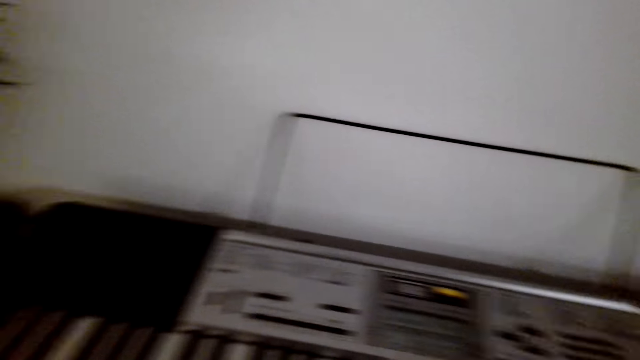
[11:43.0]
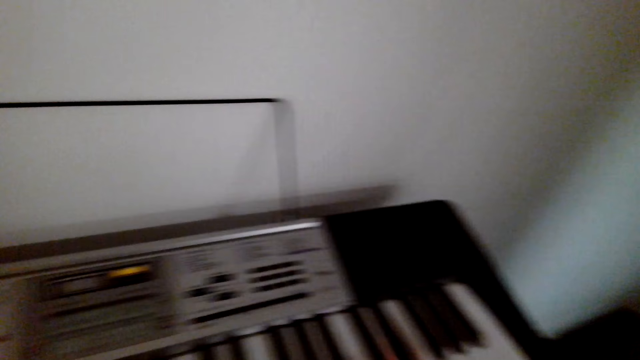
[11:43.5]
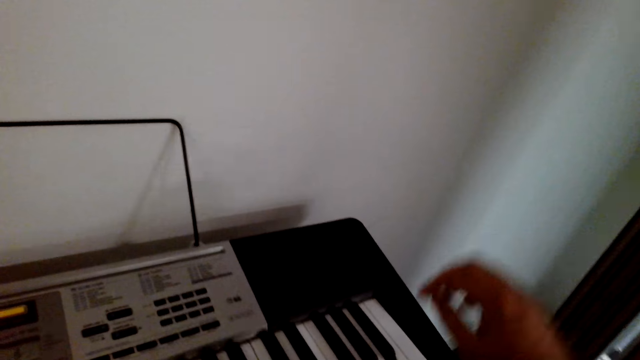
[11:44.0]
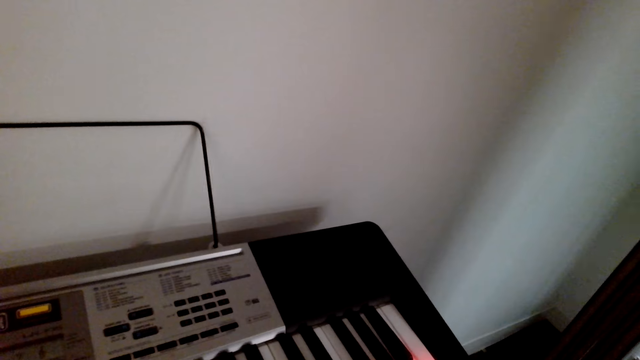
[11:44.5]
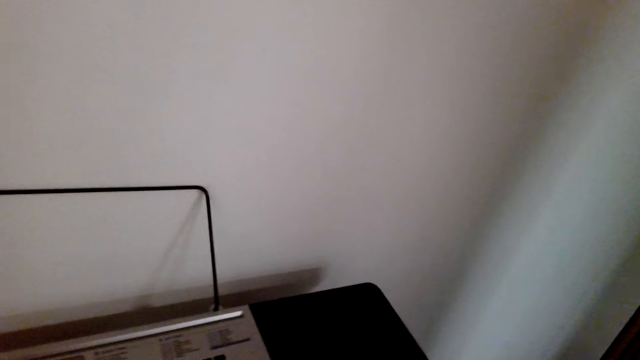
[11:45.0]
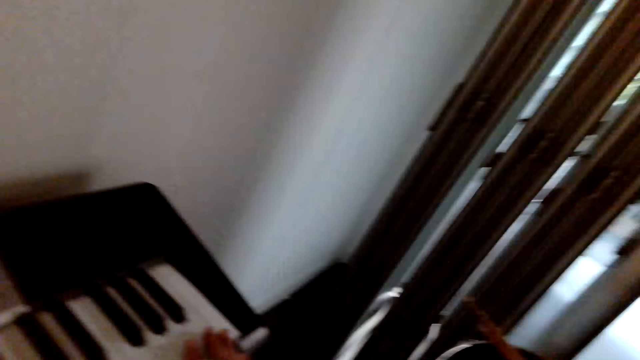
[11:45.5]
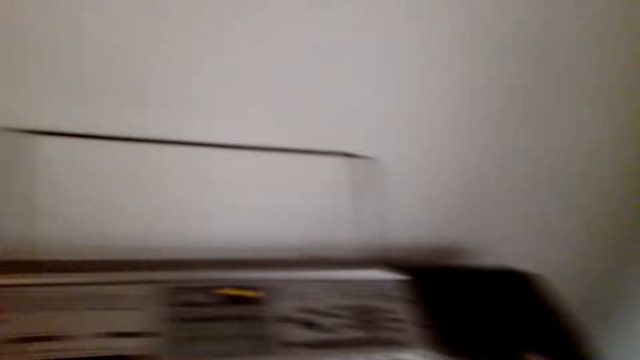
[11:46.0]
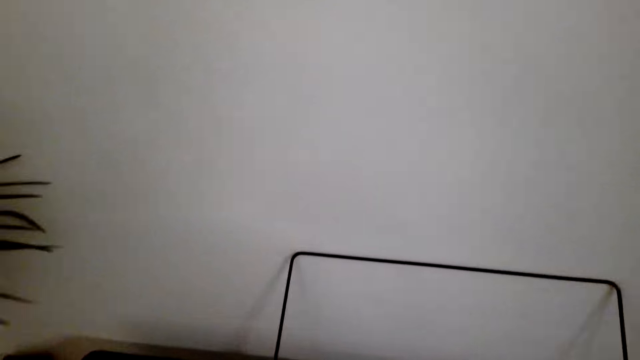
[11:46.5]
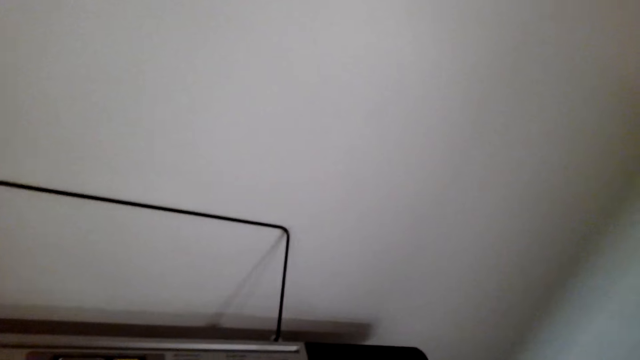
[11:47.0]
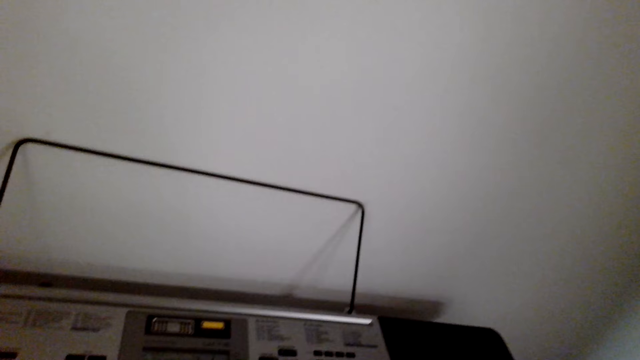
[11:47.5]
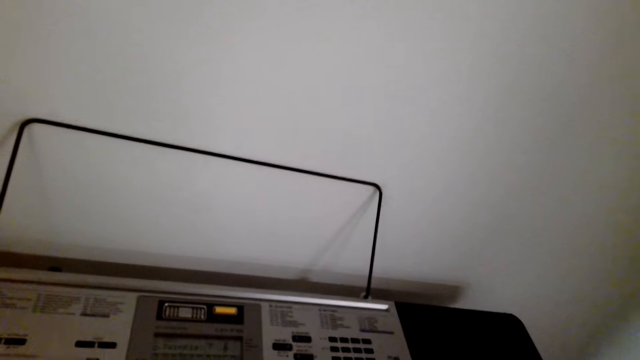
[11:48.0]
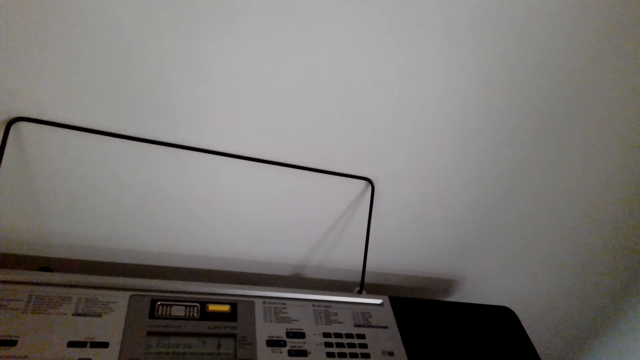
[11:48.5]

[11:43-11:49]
The camera wearer plays a piano.

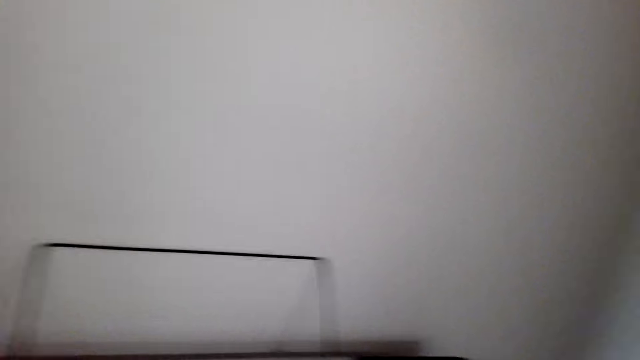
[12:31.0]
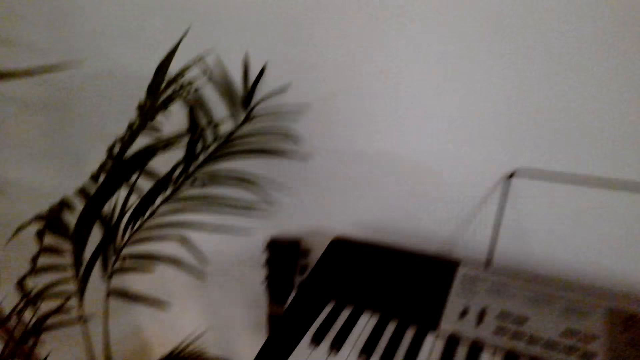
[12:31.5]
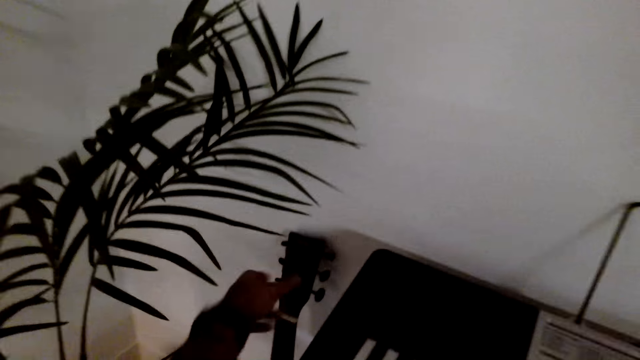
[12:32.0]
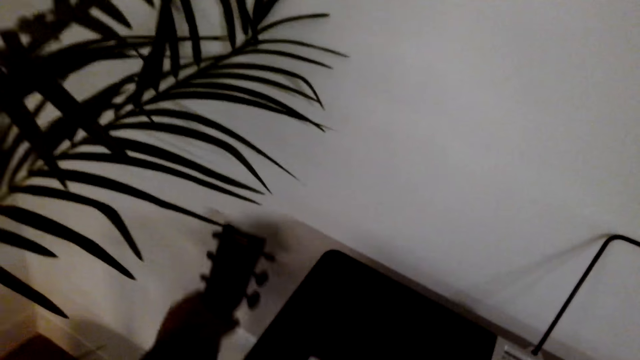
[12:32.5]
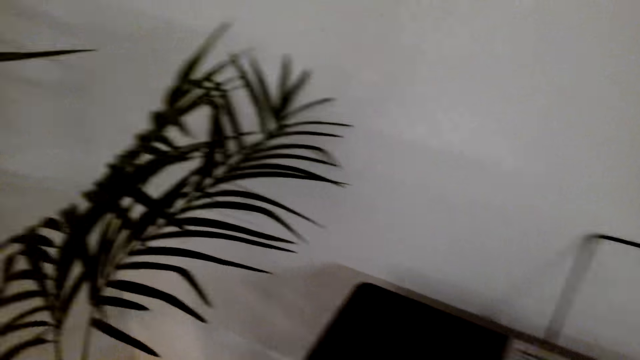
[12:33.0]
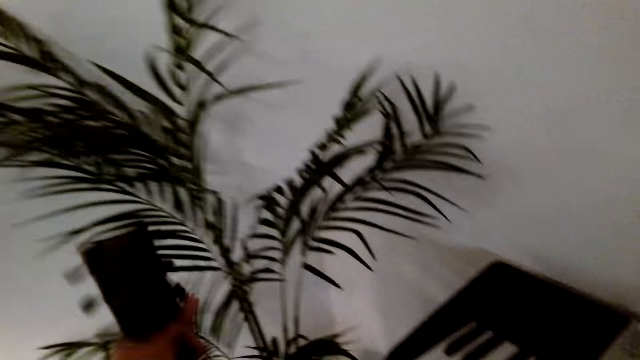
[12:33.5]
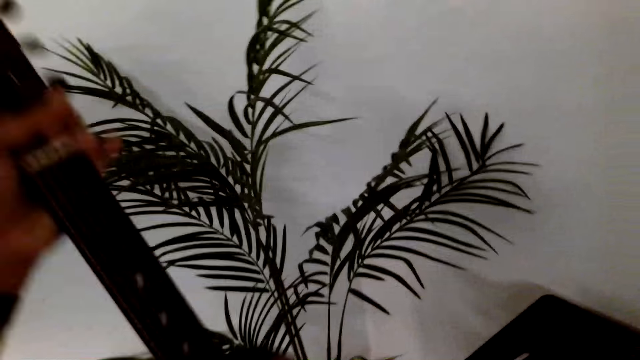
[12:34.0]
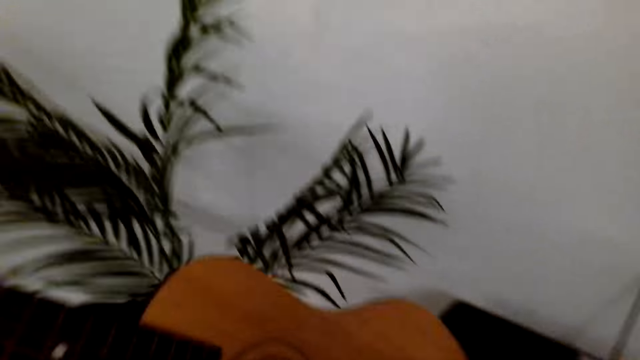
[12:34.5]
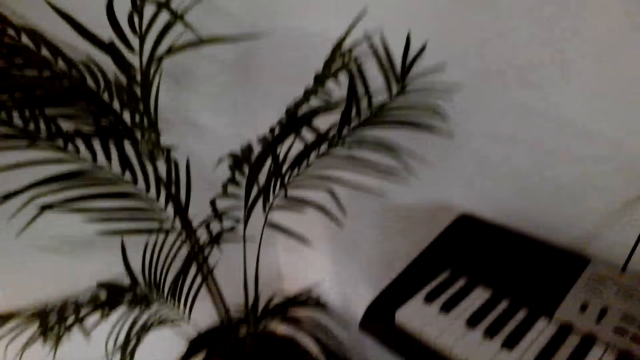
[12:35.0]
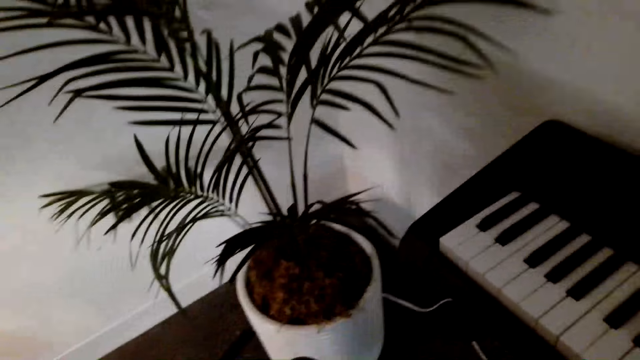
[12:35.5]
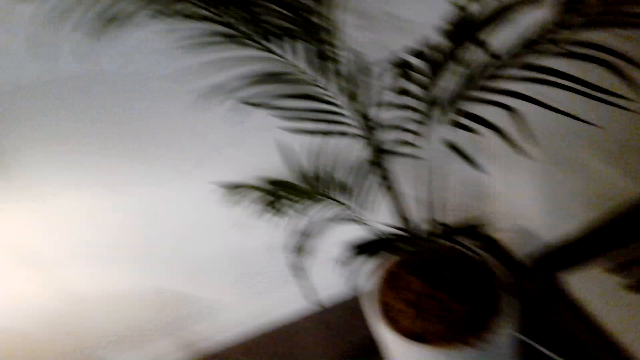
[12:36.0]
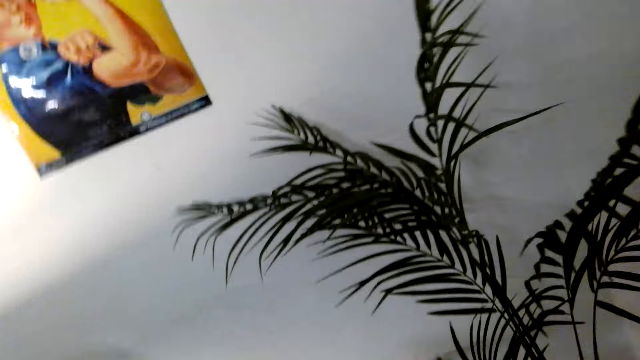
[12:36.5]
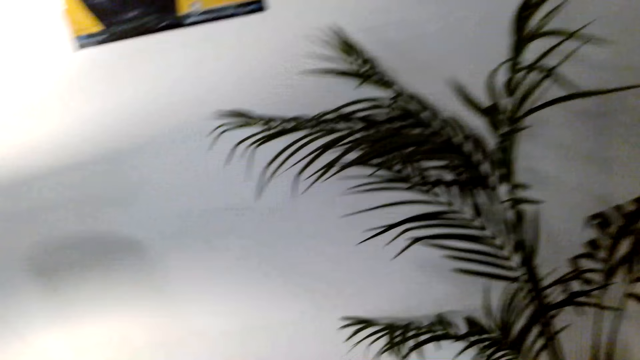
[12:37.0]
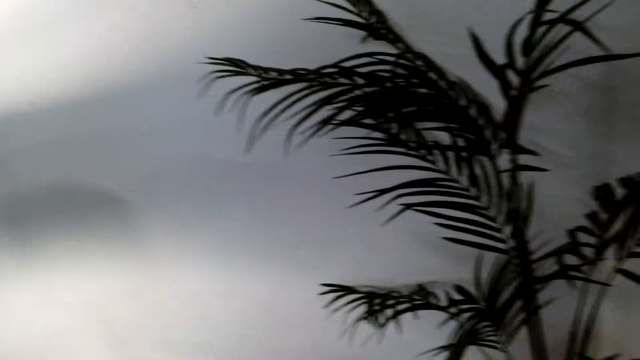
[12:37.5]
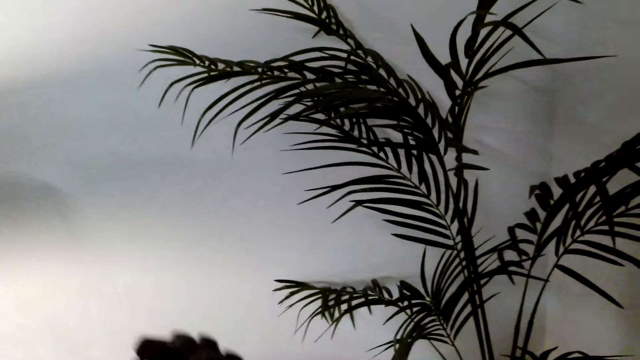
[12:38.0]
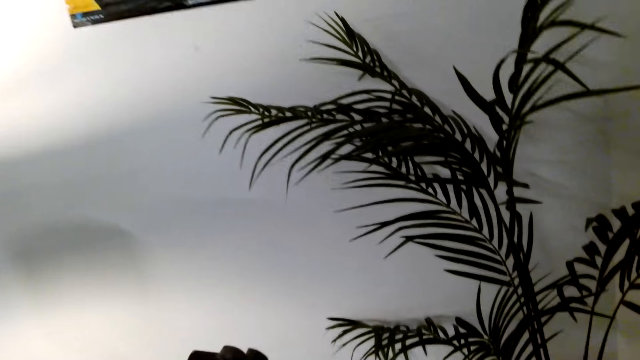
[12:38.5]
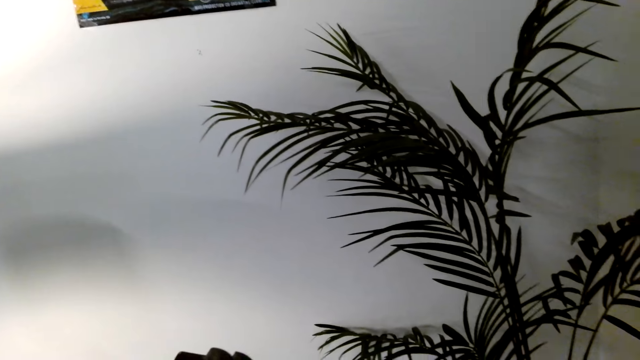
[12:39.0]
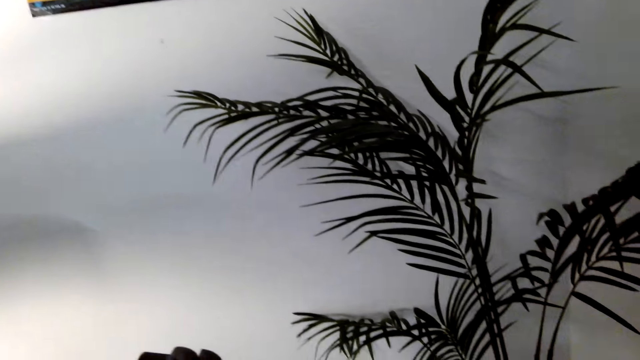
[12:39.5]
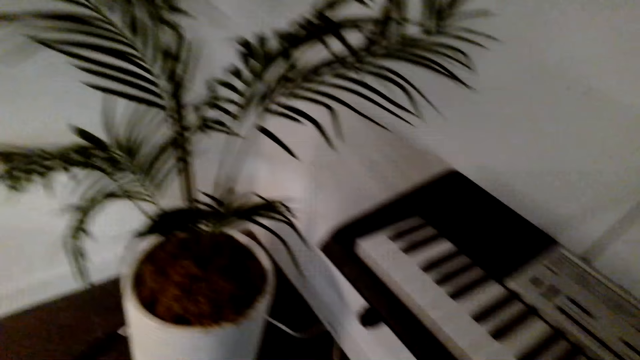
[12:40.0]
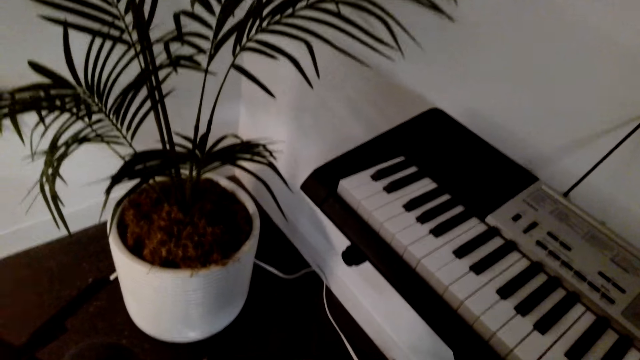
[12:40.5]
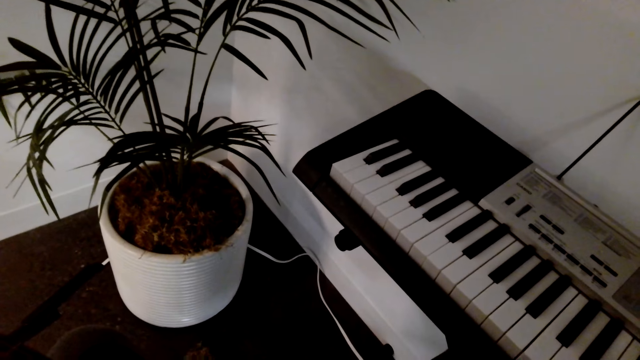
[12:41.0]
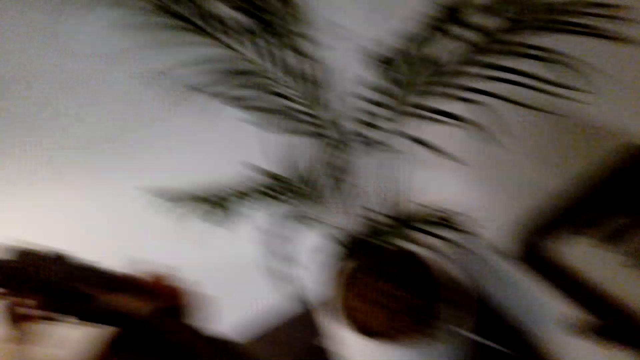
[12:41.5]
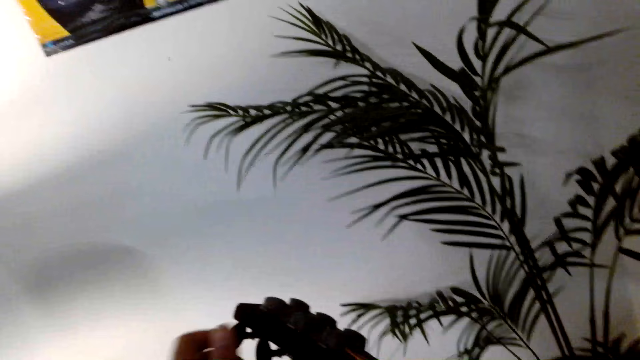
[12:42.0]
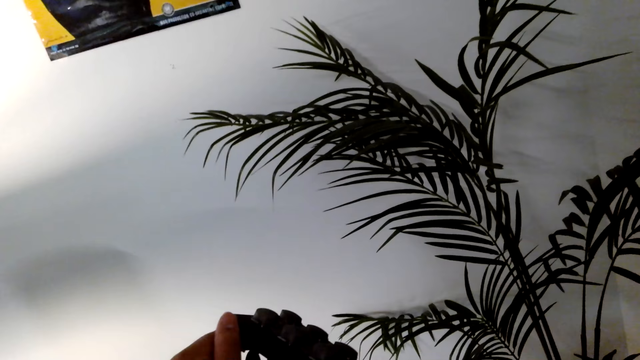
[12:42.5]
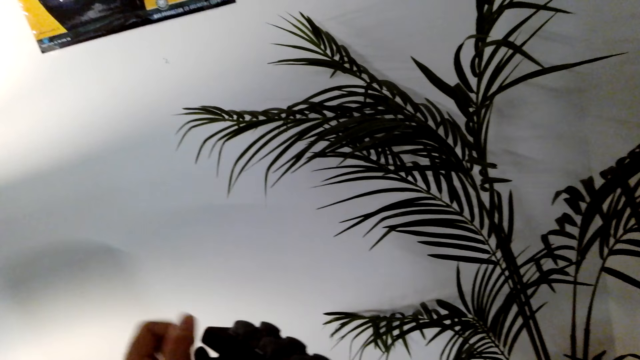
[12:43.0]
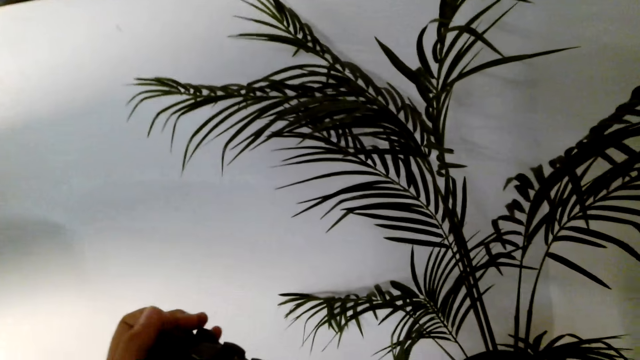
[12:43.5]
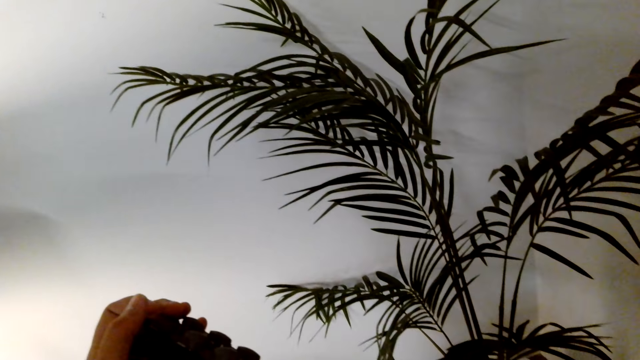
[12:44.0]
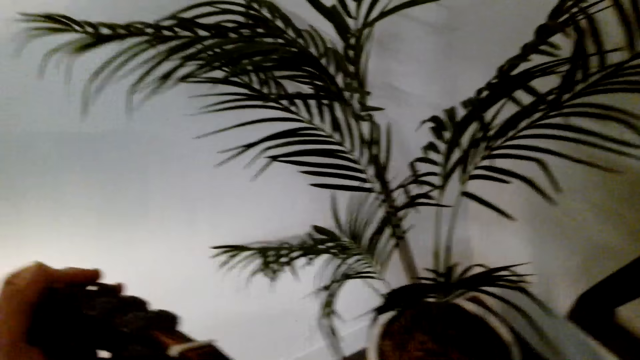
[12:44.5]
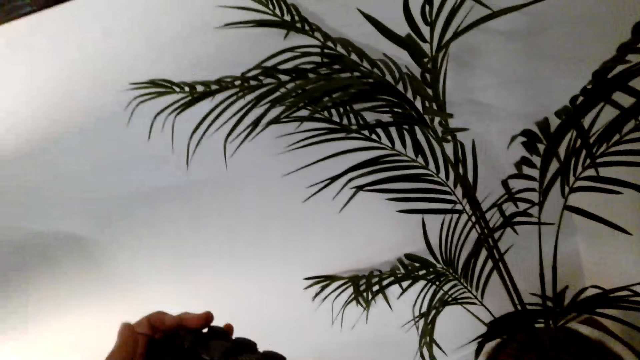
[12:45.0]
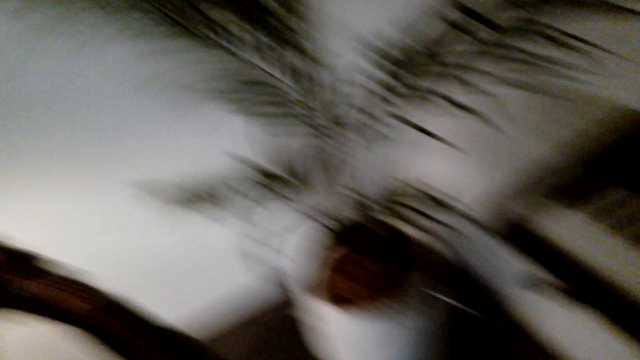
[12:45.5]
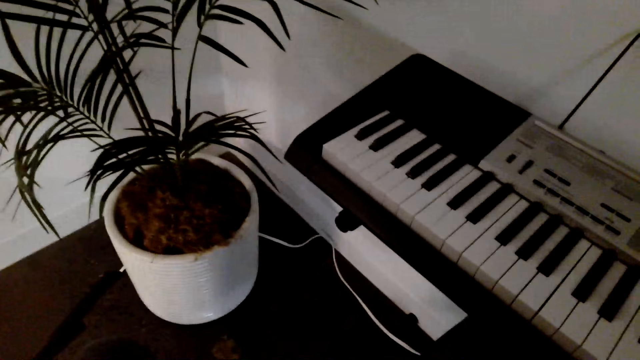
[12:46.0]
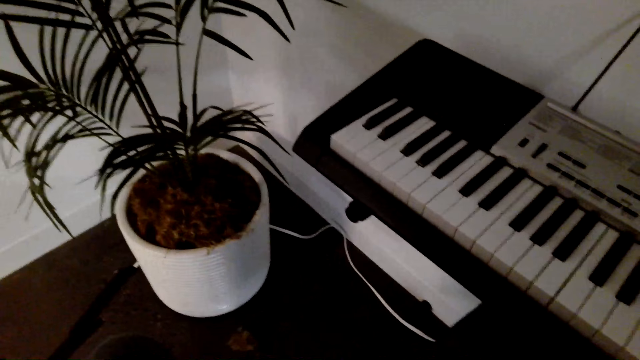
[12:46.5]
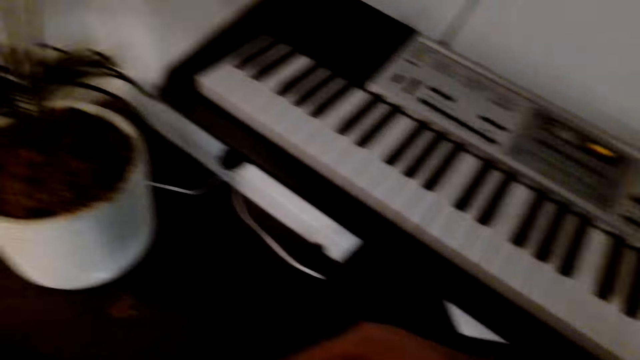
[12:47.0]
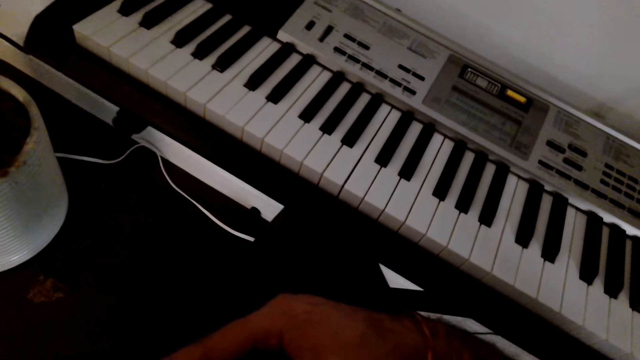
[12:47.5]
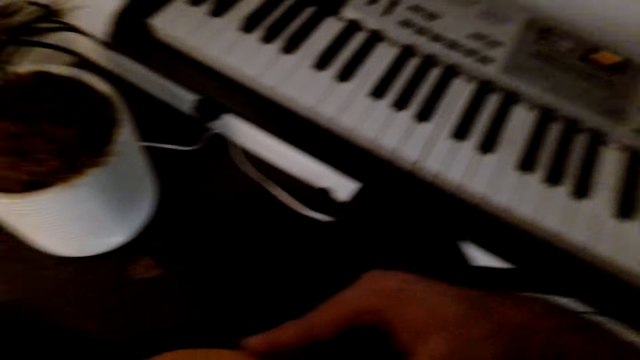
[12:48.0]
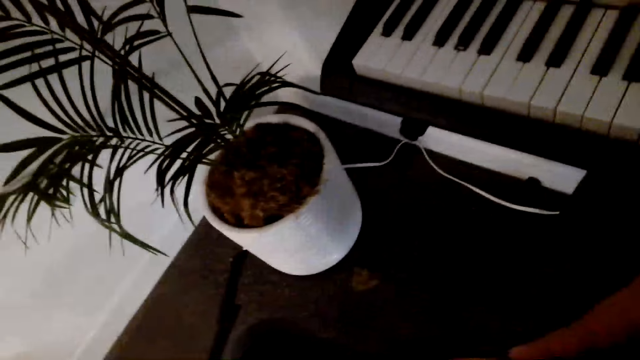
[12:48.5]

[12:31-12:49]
The camera wearer picks up the guitar. He places the guitar on his thighs. He plays the guitar.
